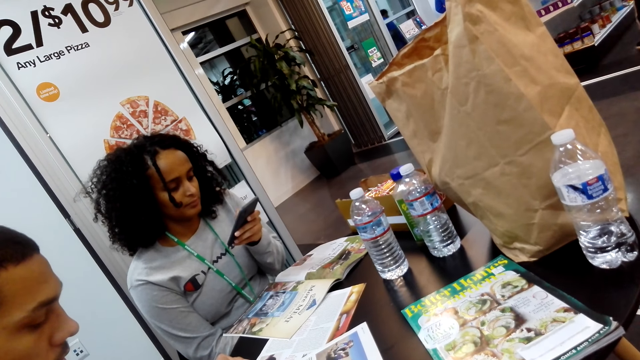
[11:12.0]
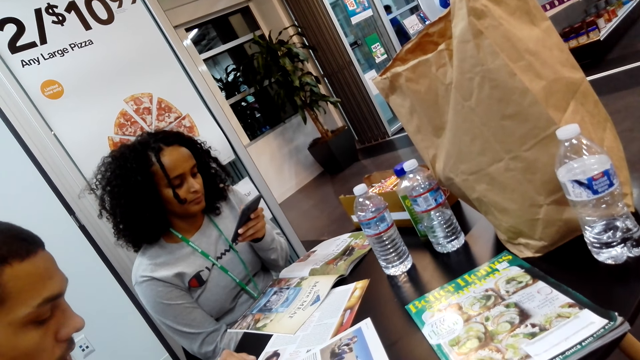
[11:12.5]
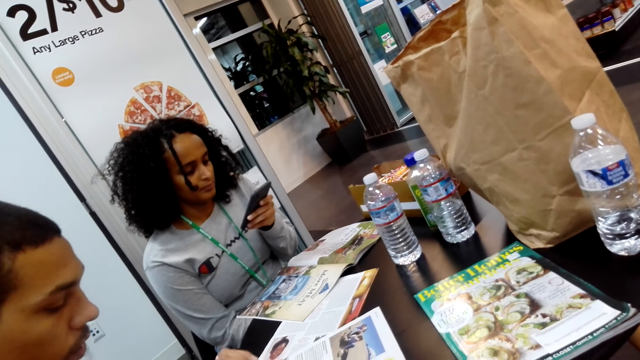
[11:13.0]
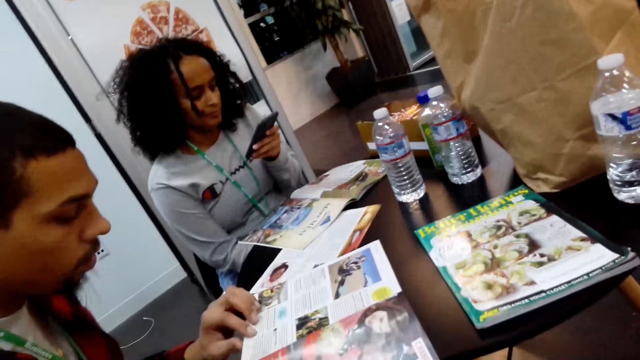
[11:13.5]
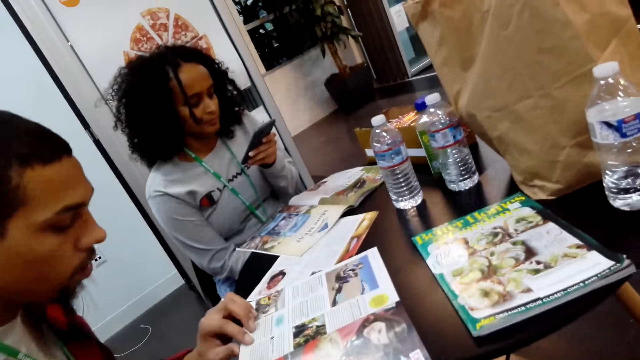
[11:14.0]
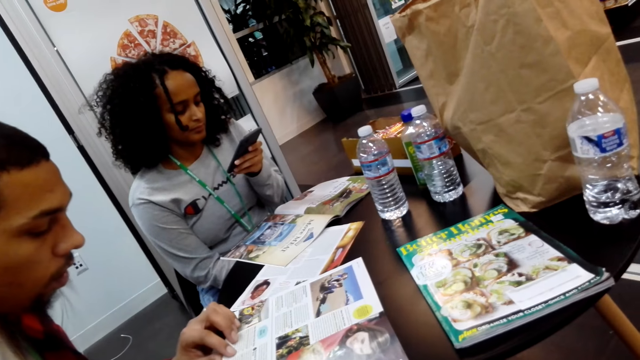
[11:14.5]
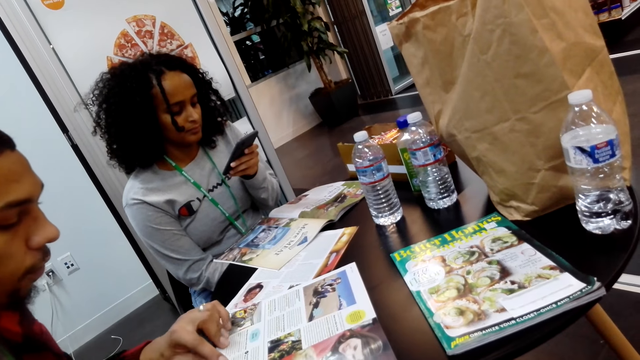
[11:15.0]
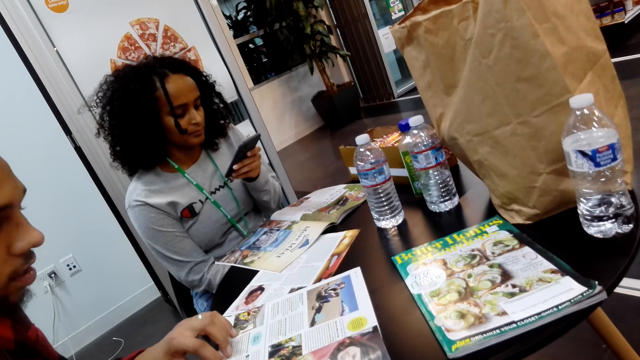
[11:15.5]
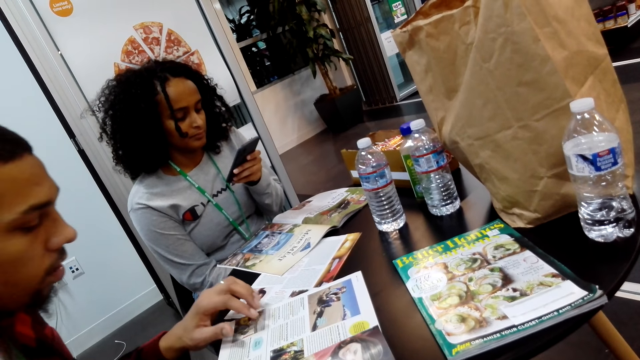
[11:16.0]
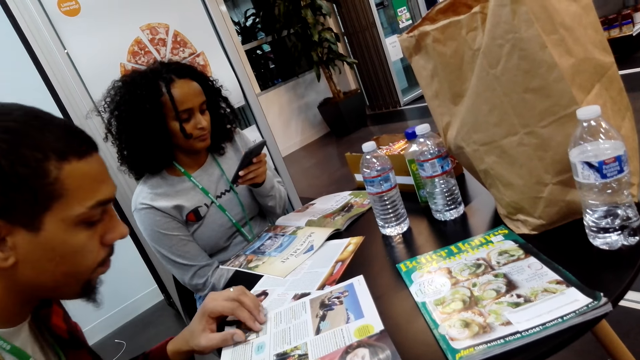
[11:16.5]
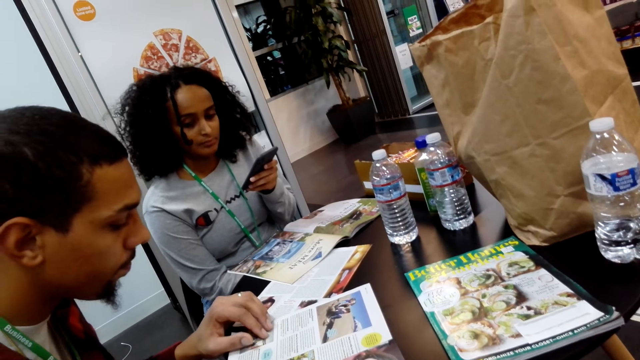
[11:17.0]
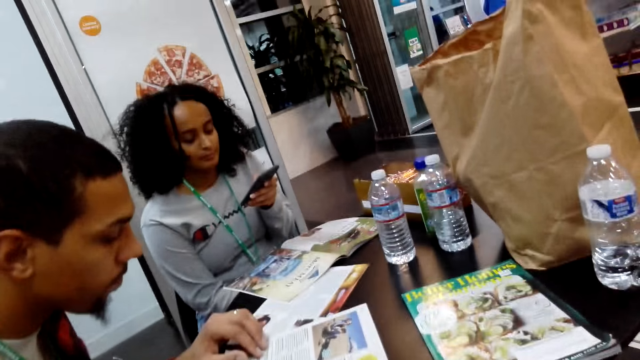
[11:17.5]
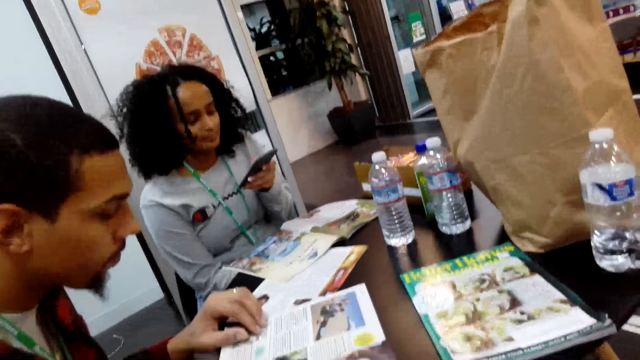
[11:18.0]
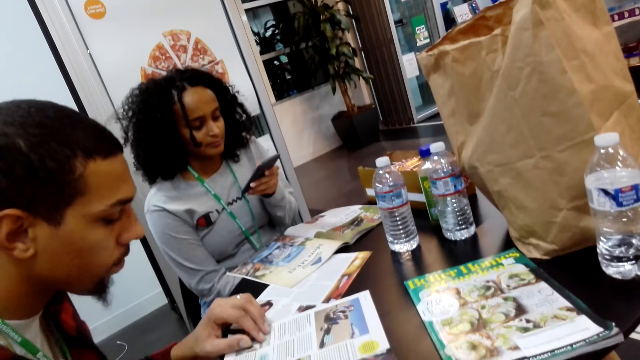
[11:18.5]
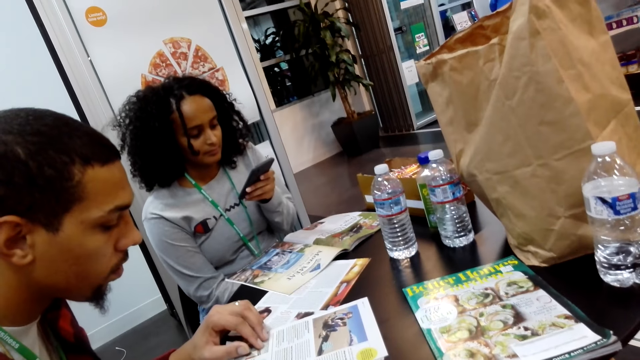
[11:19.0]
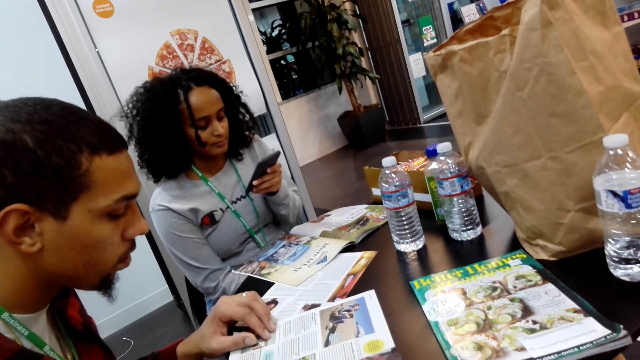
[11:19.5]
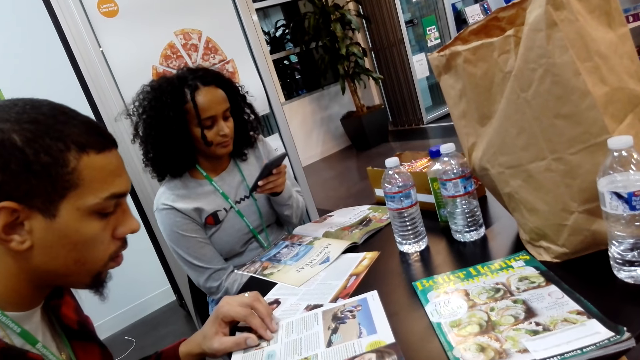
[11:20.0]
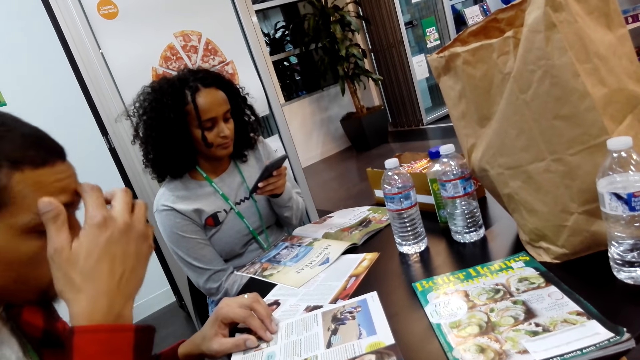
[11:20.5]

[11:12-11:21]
The man reads the book. The other man converses with the camera wearer. The first man interacts with the woman.

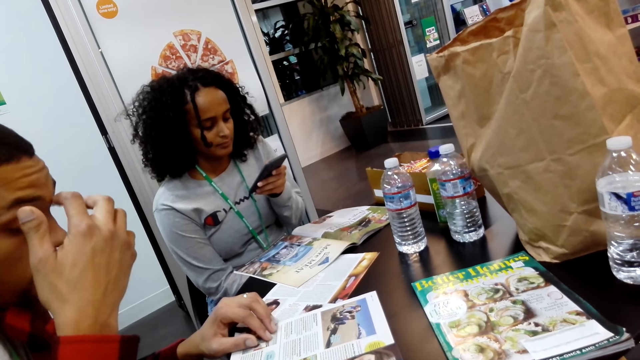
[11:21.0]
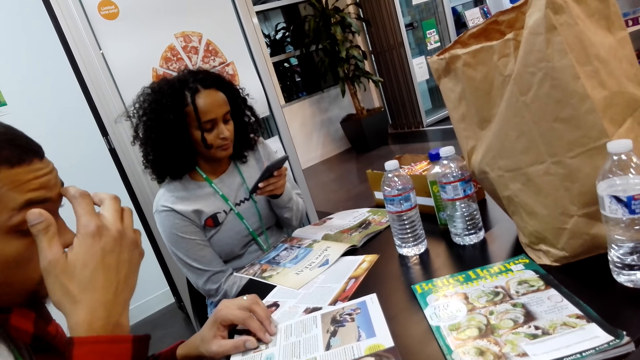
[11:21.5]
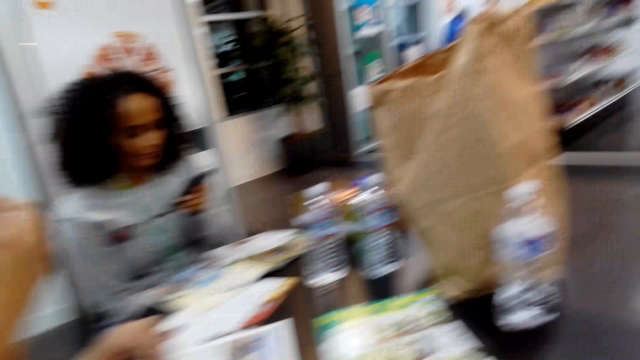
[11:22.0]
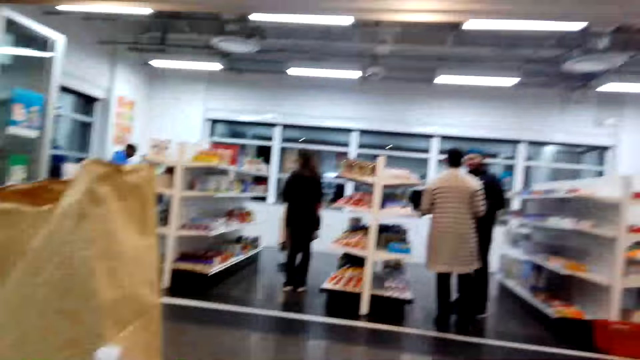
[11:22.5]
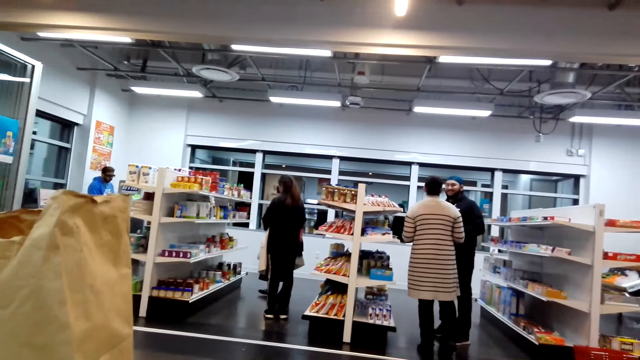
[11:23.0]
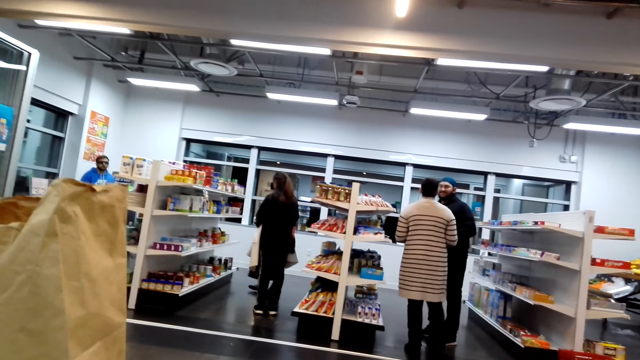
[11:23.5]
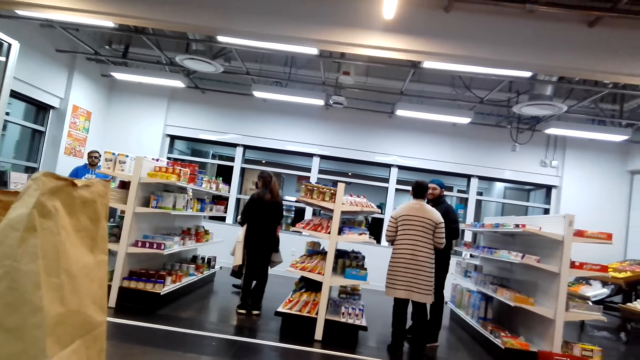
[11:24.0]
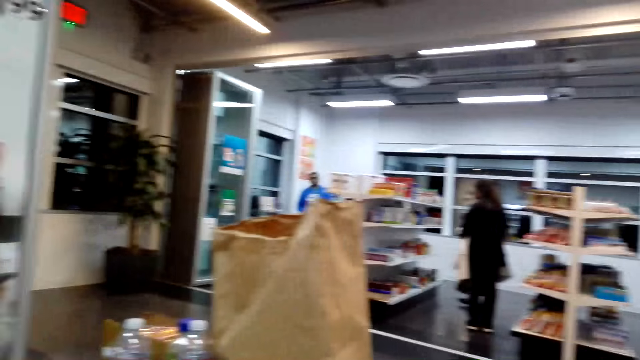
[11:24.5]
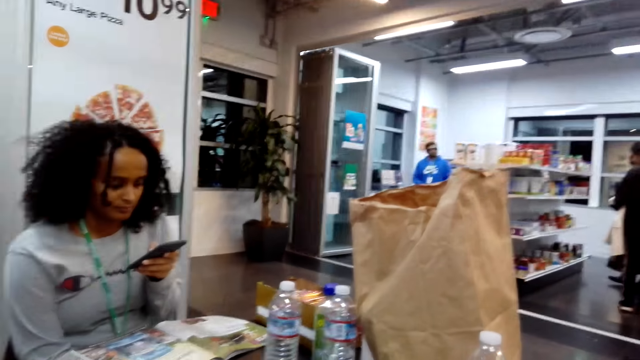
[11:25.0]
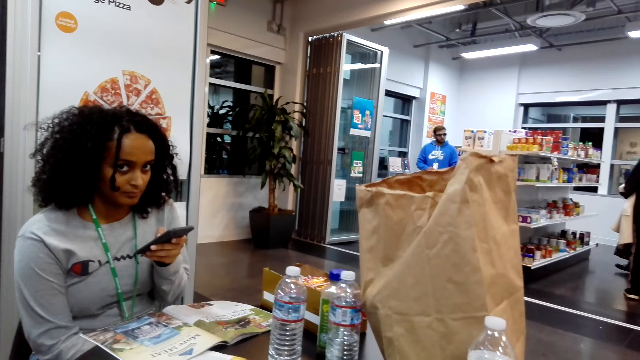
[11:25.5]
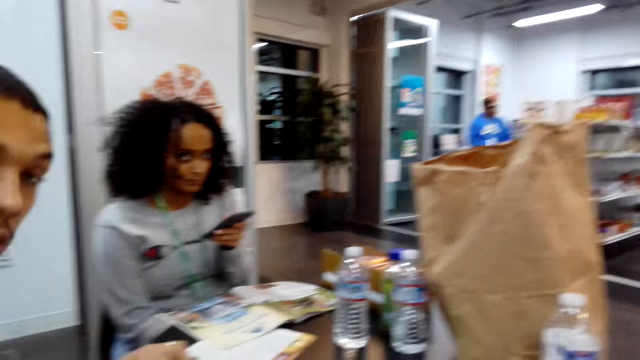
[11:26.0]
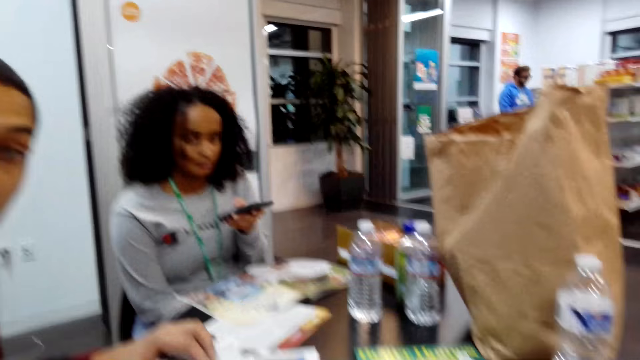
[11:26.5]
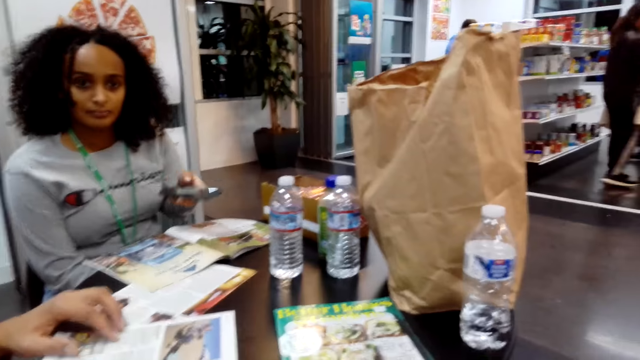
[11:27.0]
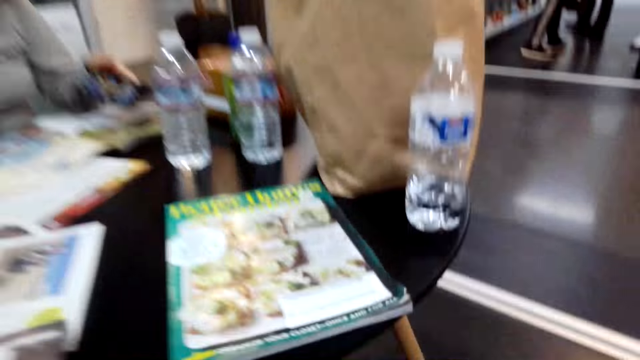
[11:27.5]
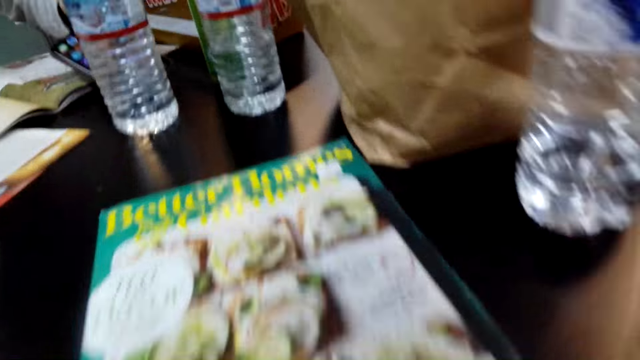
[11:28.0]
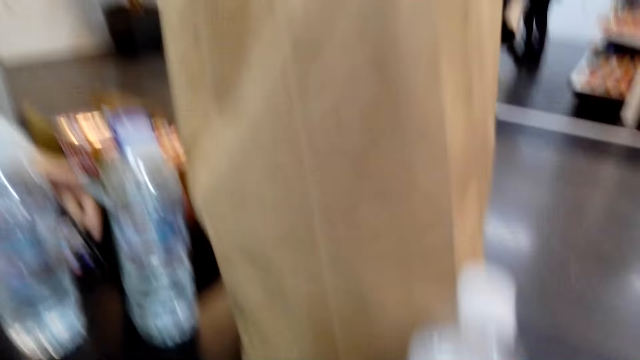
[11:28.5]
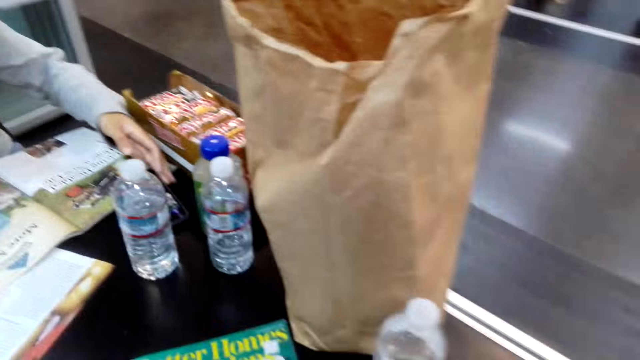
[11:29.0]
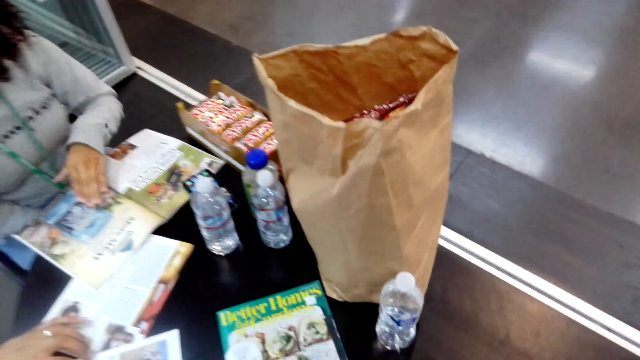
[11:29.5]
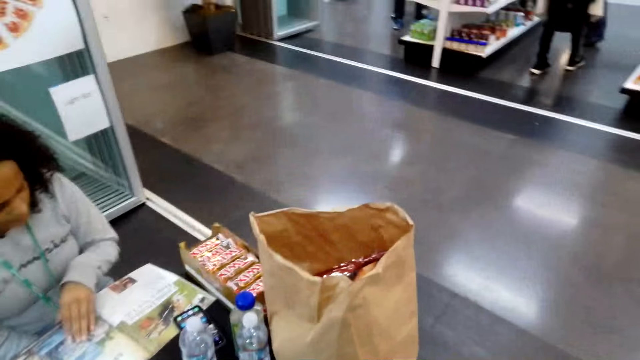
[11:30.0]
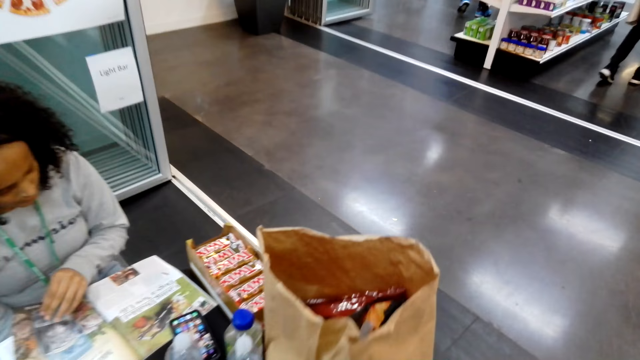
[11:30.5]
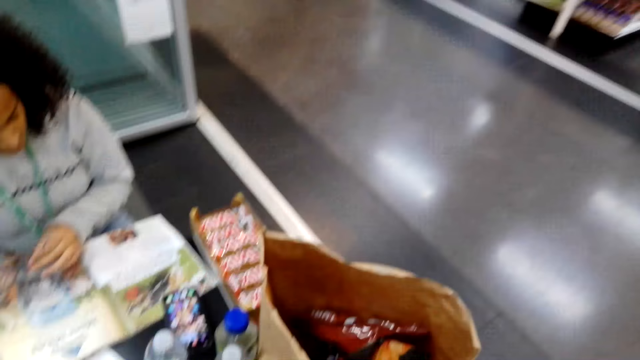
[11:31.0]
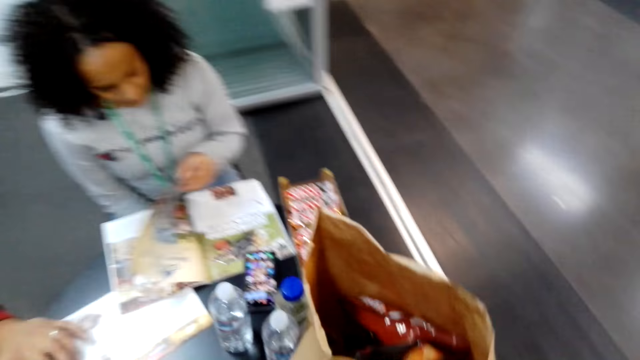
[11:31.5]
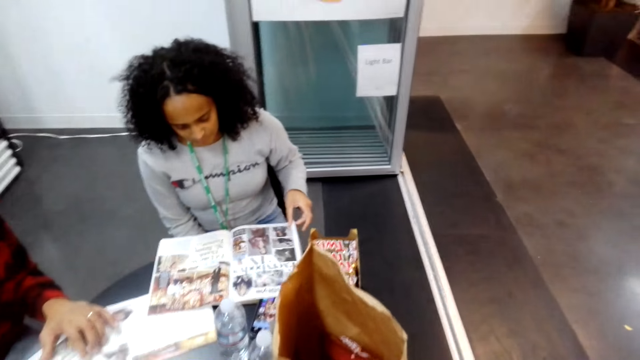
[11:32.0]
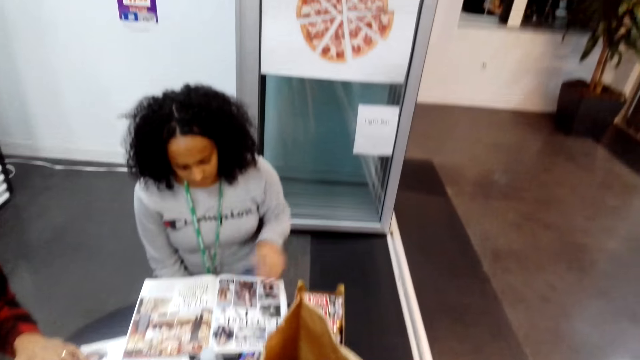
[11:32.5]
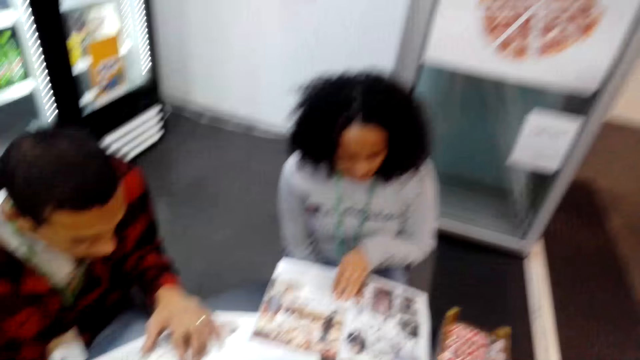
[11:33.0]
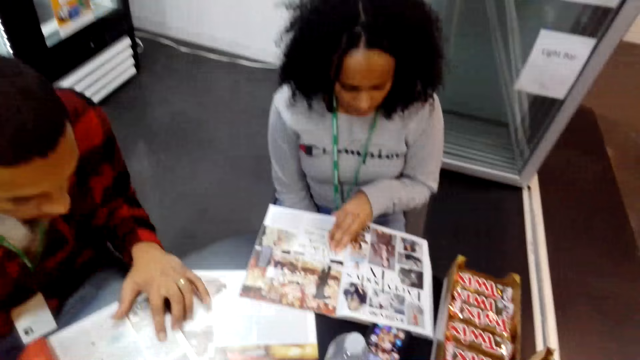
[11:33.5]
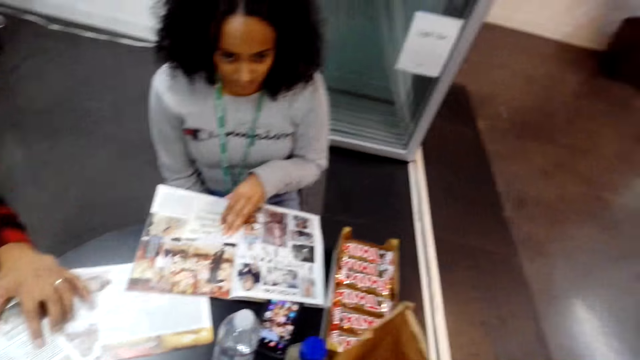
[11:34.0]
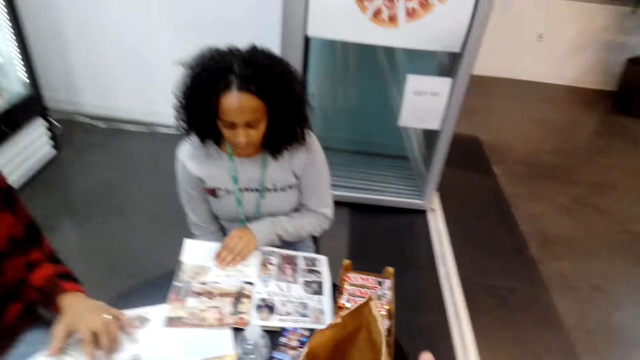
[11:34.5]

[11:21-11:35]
The man scratches his face with the left hand. The camera wearer looks forward. They look around. They converse with the other man and another woman. They look left. They interact with the woman. The other man converses with the camera wearer. The camera wearer converses with the other man. They stand up. The woman places the phone on the table. The camera wearer converses with the other man and the other woman. The woman reads on the book. She peruses on the book. The camera wearer looks forward. They converse with the other man and the other woman.
